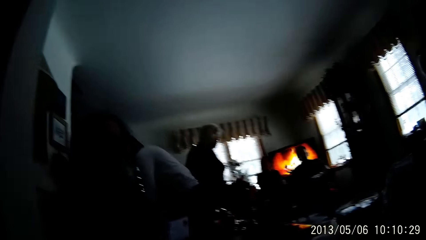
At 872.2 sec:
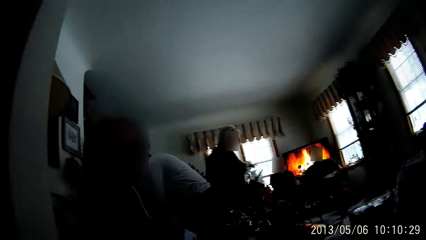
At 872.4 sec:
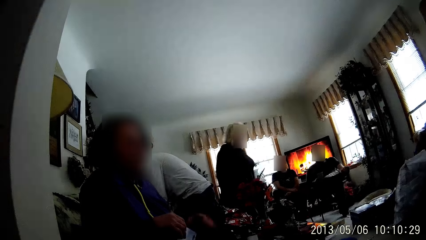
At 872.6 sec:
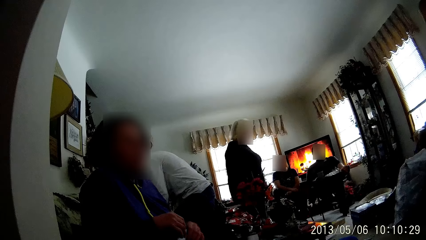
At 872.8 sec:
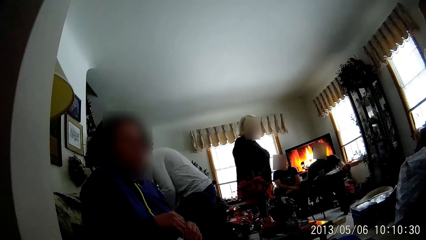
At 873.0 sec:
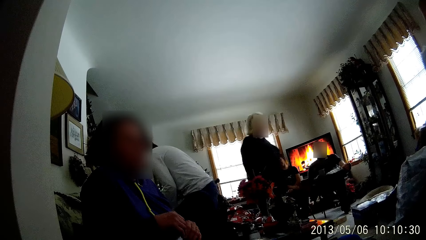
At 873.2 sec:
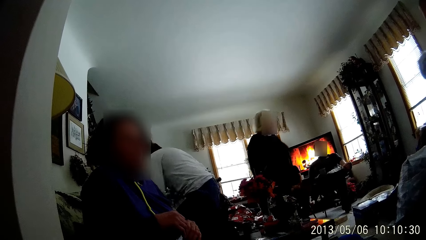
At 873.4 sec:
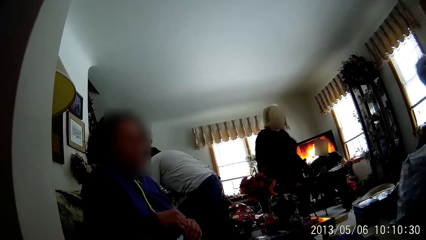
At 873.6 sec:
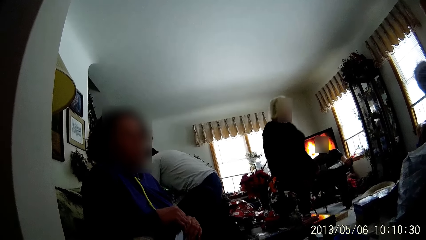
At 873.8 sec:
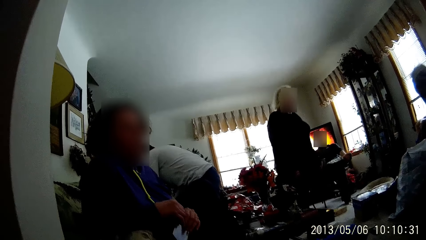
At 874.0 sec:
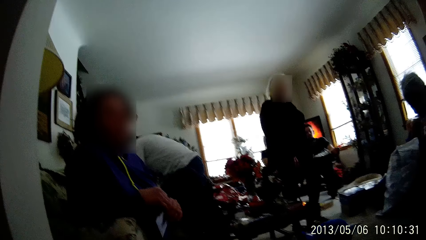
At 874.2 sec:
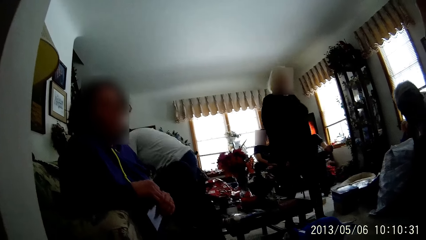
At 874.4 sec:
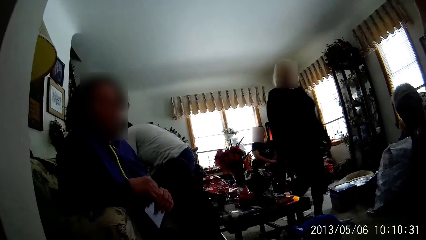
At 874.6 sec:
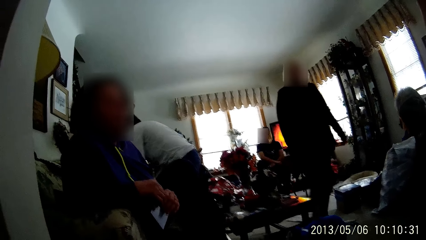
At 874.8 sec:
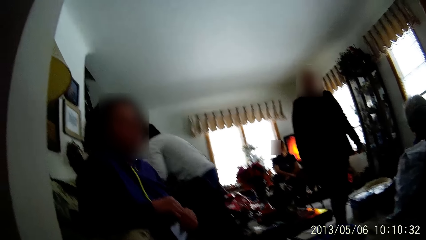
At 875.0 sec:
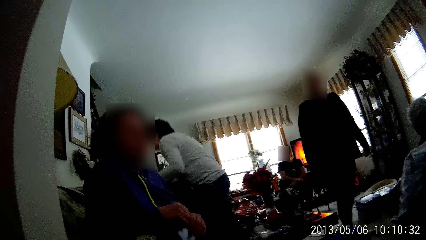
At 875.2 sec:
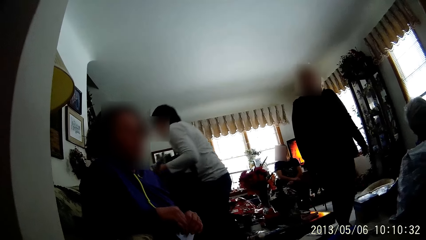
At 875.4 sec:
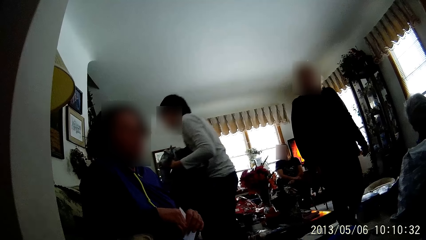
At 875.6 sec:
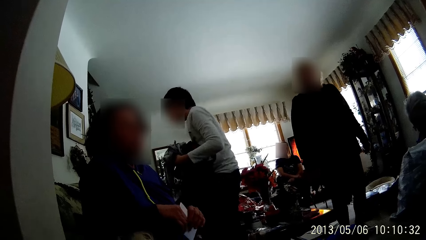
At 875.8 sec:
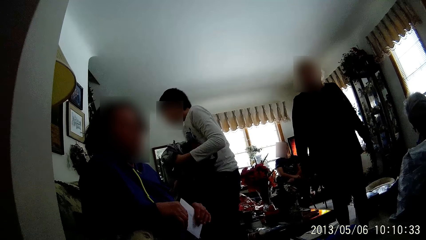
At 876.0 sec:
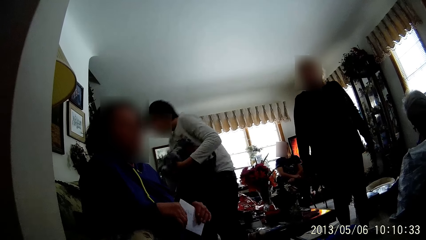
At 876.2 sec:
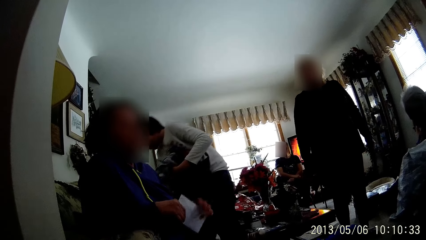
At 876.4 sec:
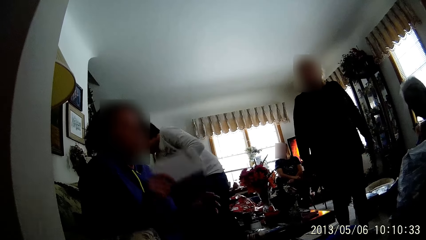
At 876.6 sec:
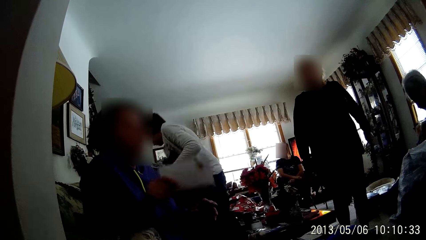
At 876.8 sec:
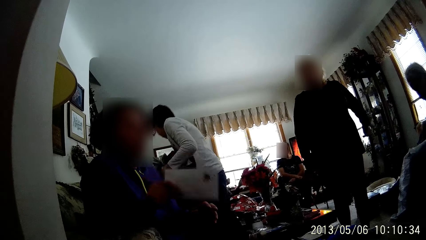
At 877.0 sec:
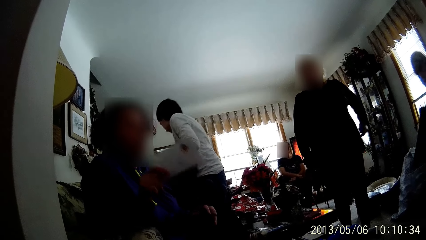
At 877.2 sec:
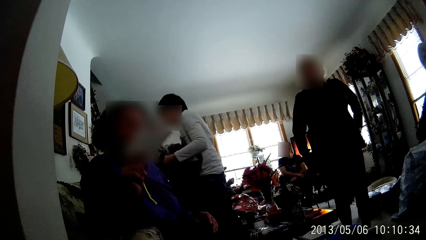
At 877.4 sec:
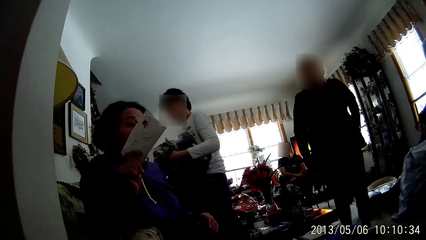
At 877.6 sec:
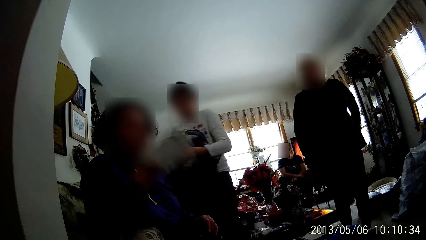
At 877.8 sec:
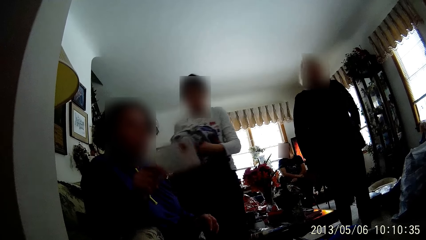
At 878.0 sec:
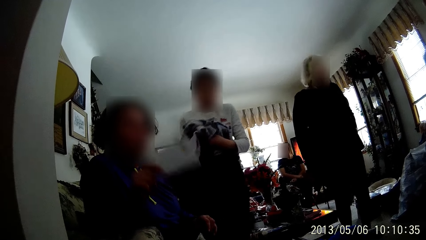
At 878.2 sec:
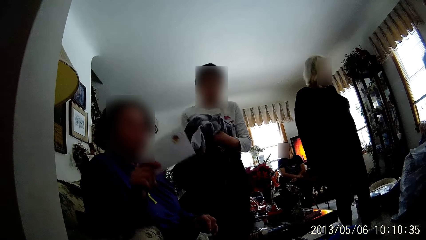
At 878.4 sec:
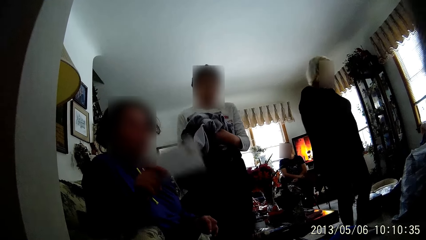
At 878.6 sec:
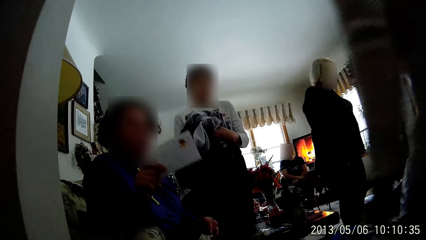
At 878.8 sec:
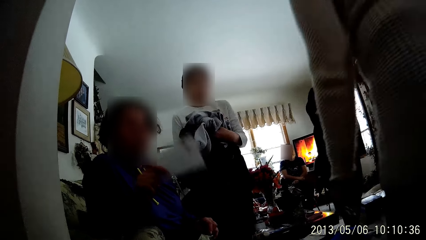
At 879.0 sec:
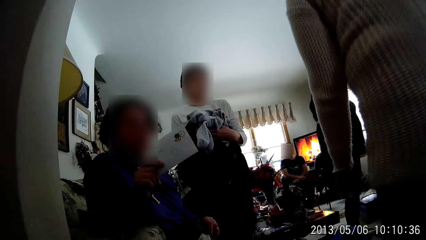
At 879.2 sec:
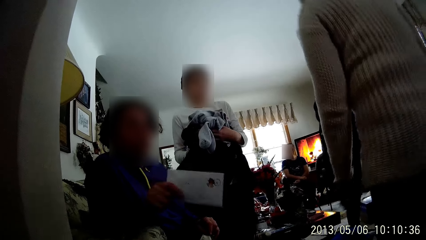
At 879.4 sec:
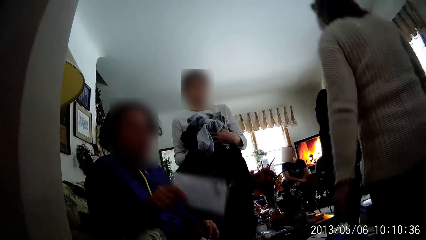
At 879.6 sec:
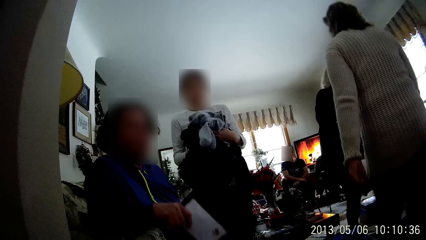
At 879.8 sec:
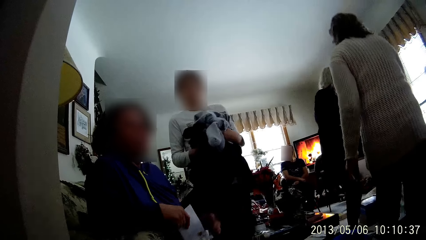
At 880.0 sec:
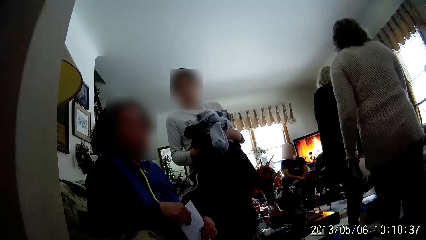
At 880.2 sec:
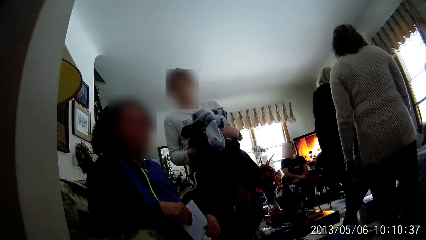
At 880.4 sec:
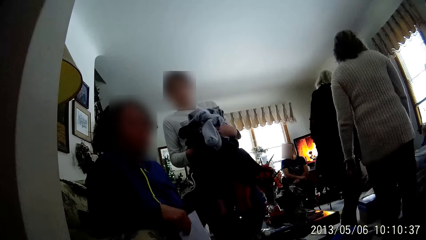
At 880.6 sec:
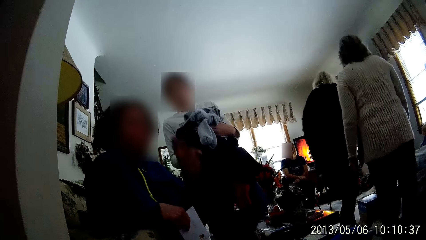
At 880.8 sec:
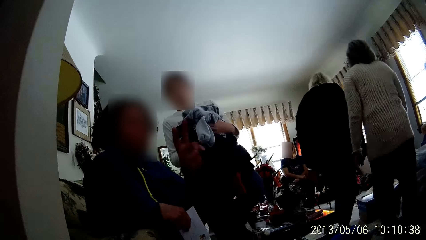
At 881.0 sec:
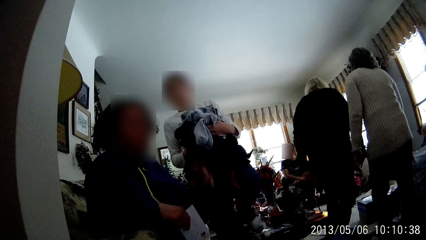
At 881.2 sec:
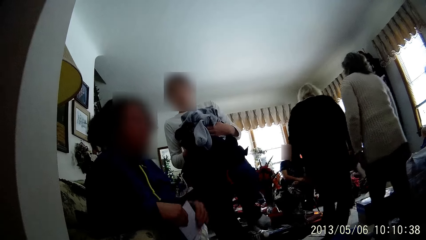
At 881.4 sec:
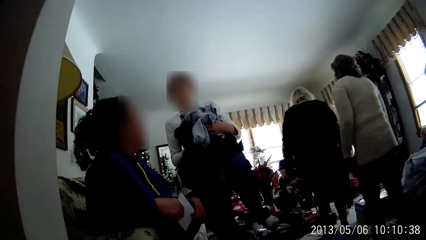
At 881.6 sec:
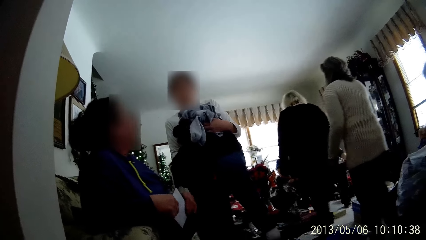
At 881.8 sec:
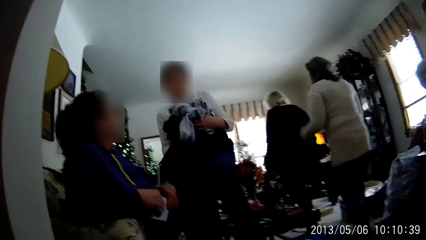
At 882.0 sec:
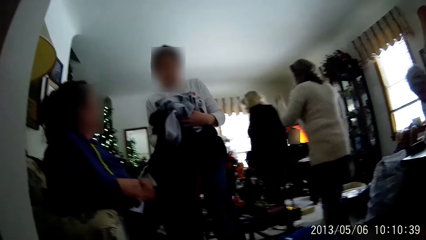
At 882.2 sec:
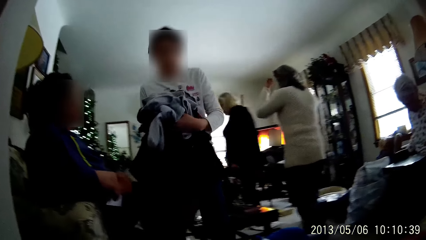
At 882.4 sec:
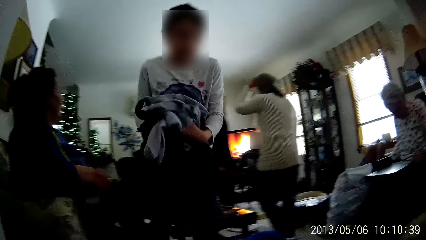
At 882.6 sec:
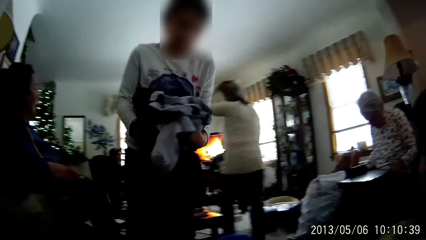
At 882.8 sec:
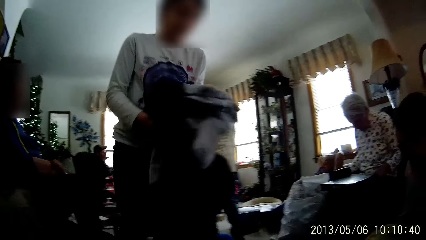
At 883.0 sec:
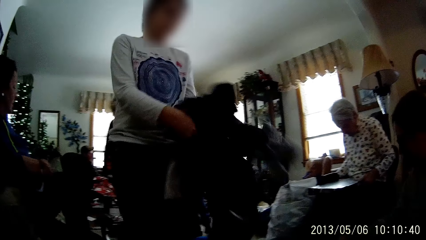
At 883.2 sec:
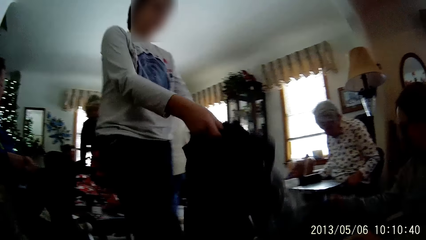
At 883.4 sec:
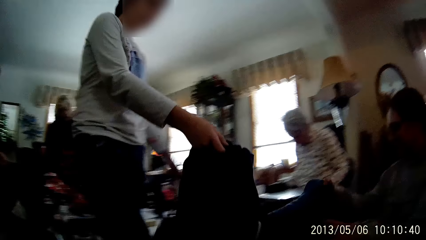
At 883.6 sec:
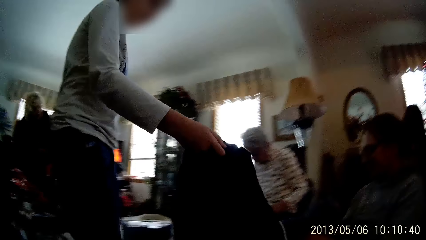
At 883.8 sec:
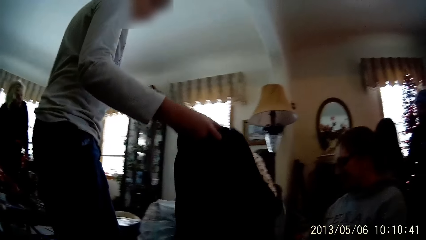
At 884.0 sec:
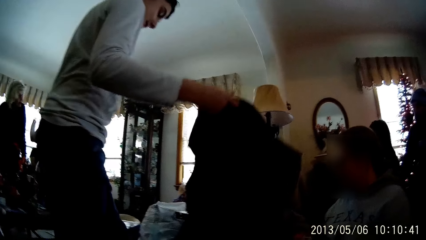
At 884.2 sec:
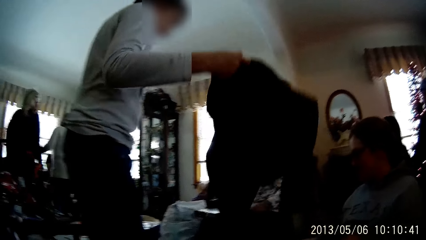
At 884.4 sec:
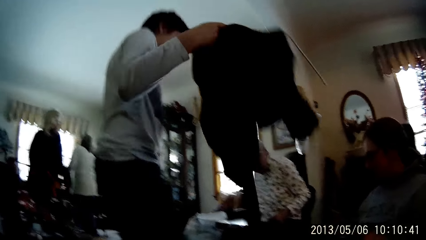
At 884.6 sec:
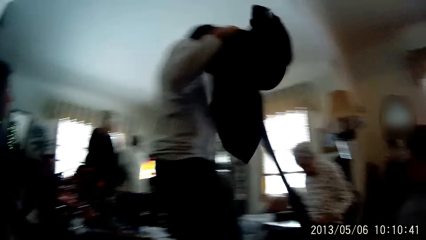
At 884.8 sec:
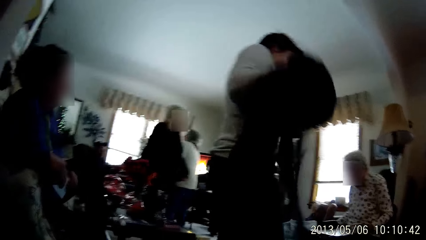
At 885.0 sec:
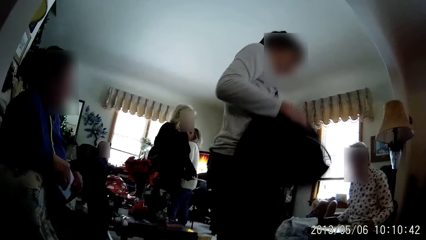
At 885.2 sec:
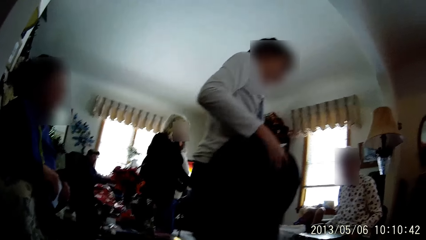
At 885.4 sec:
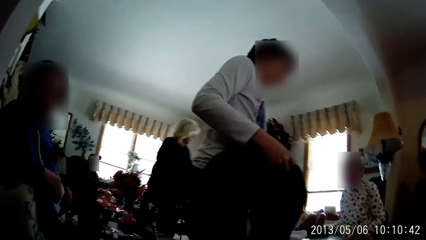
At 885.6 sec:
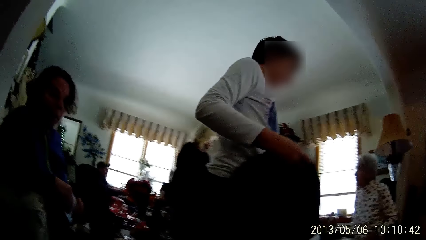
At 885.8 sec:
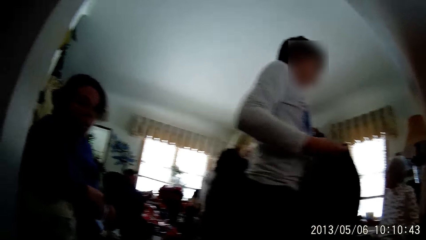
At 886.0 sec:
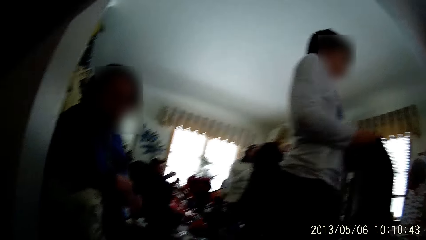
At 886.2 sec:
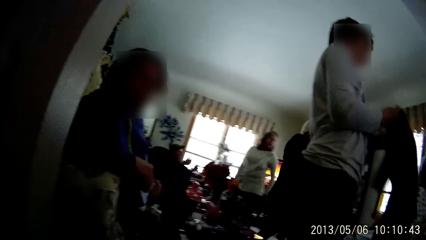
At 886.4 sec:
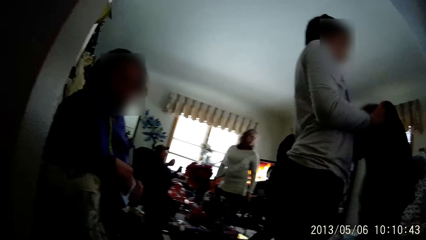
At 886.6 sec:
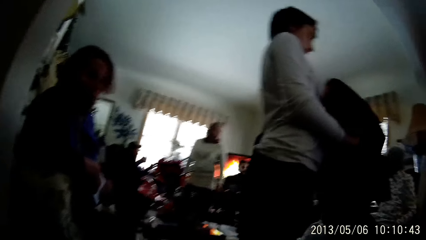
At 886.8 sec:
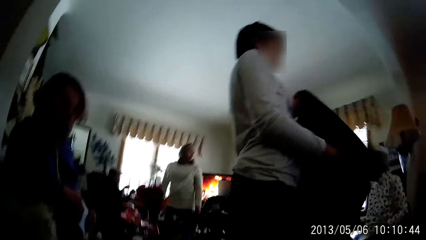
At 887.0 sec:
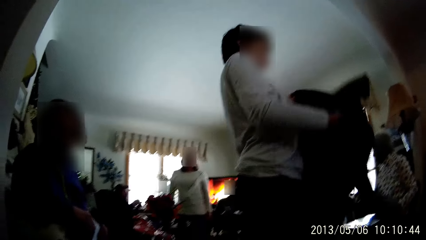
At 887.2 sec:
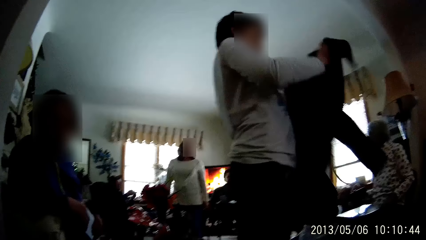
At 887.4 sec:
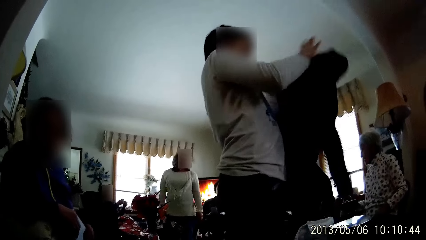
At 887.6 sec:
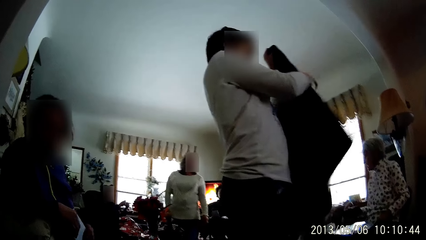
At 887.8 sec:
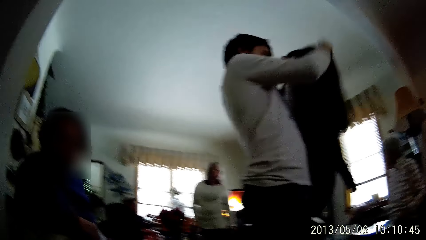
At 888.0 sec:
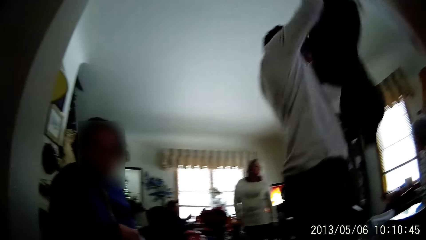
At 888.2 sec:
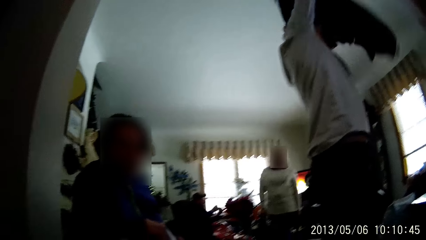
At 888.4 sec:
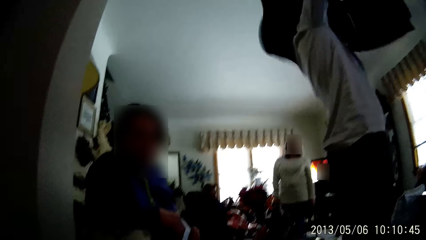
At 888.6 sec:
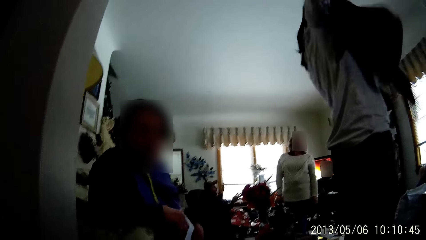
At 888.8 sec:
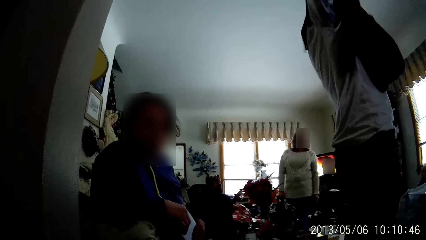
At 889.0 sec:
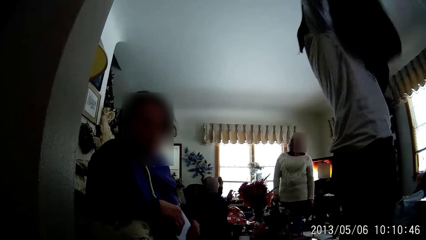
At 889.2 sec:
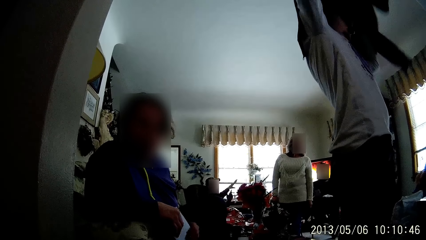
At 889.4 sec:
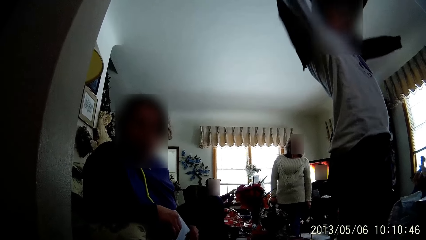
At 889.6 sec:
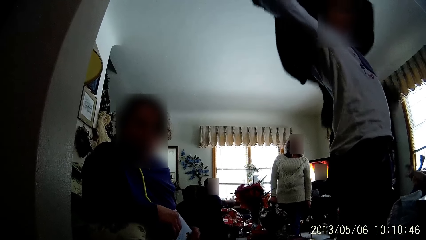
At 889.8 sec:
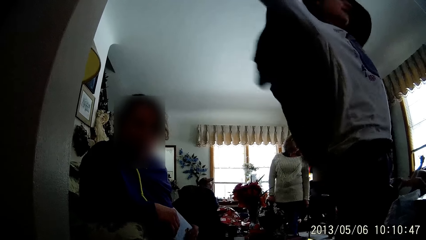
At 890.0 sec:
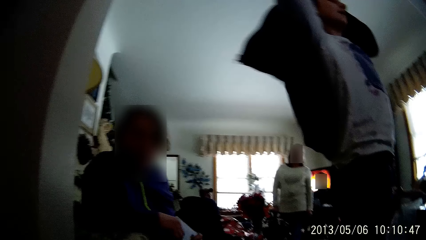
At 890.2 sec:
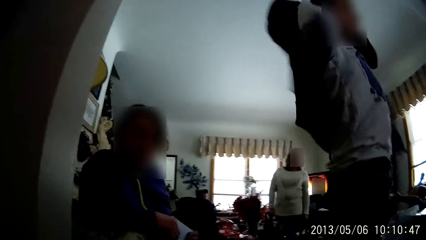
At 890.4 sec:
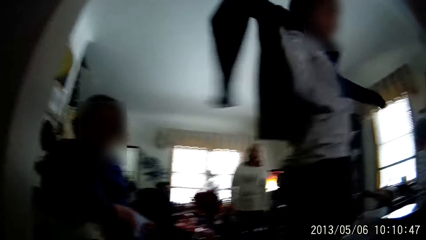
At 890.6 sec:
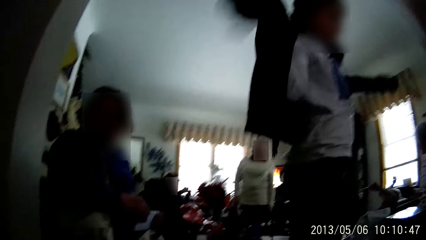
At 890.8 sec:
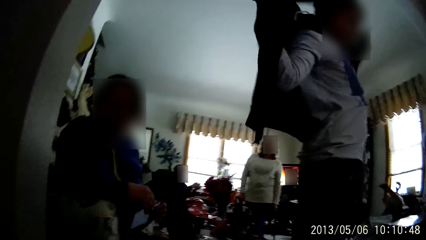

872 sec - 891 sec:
The woman walks around the living room. The man packs clothing materials on the couch with his hands. Another woman walks into the living room. The man drops the clothing materials in his hands on the floor. The camera wearer lifts his hand. The man wears a clothing material.
